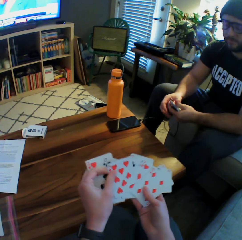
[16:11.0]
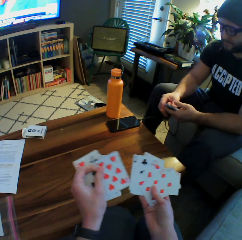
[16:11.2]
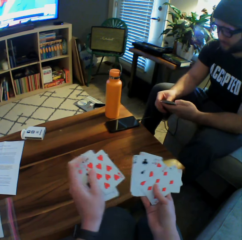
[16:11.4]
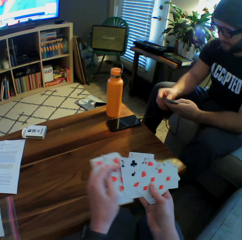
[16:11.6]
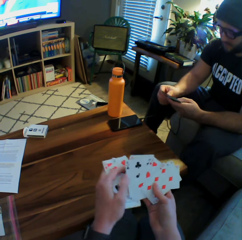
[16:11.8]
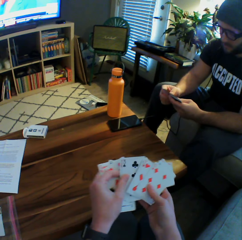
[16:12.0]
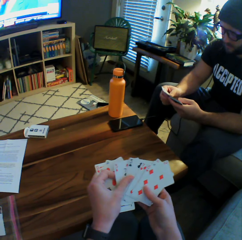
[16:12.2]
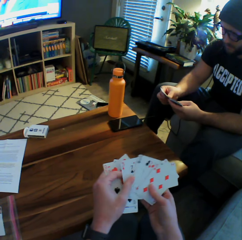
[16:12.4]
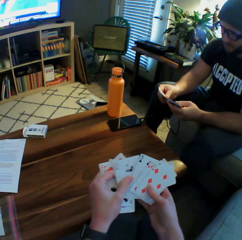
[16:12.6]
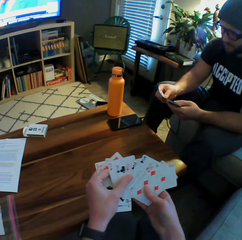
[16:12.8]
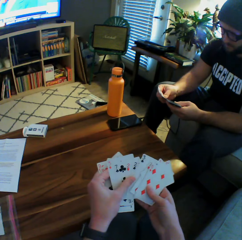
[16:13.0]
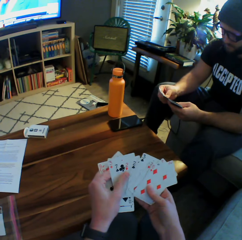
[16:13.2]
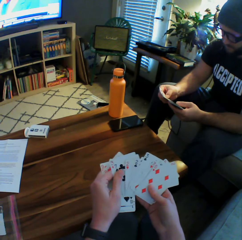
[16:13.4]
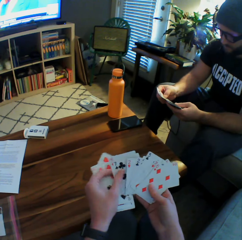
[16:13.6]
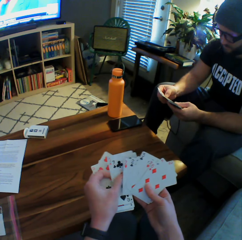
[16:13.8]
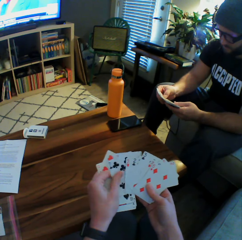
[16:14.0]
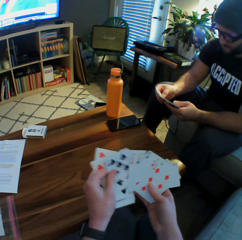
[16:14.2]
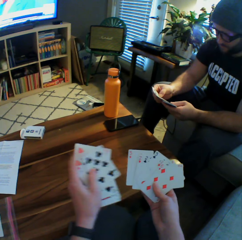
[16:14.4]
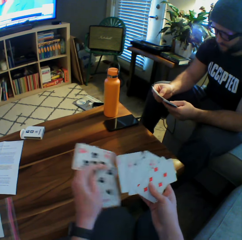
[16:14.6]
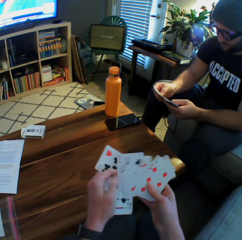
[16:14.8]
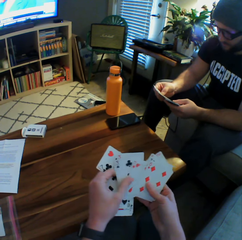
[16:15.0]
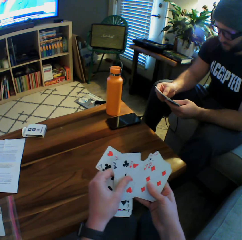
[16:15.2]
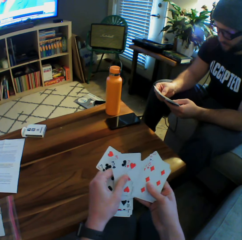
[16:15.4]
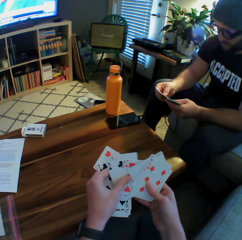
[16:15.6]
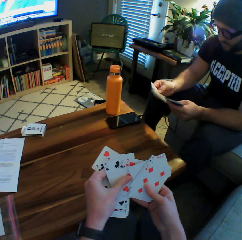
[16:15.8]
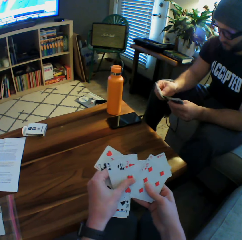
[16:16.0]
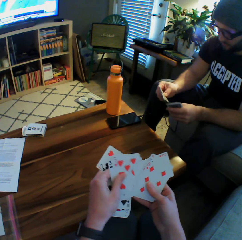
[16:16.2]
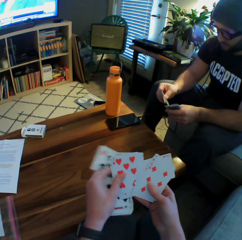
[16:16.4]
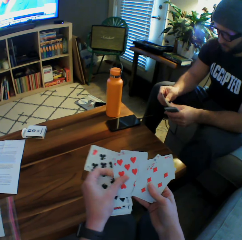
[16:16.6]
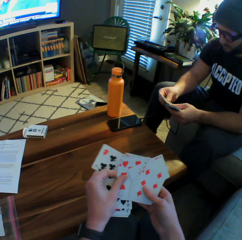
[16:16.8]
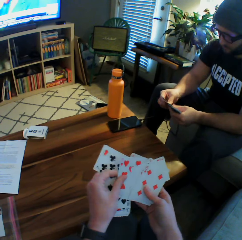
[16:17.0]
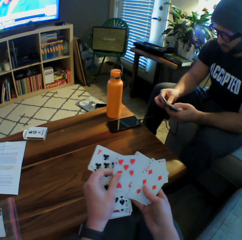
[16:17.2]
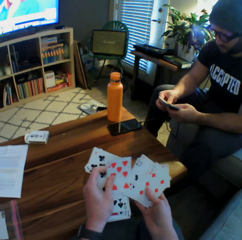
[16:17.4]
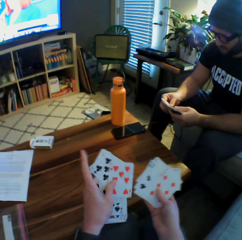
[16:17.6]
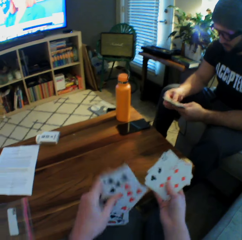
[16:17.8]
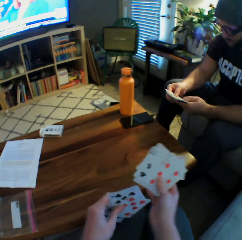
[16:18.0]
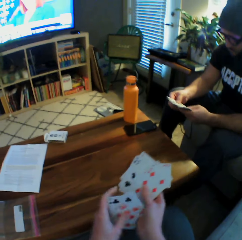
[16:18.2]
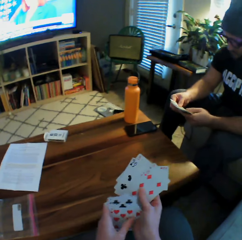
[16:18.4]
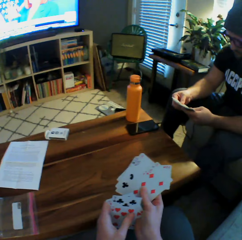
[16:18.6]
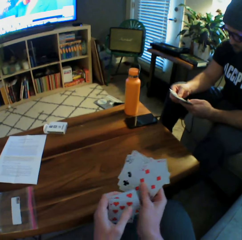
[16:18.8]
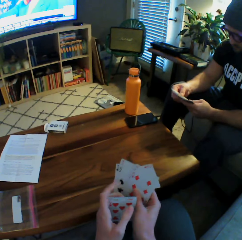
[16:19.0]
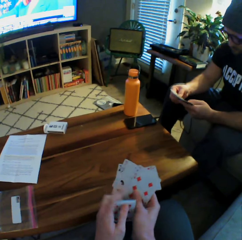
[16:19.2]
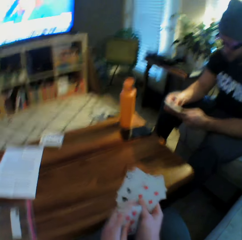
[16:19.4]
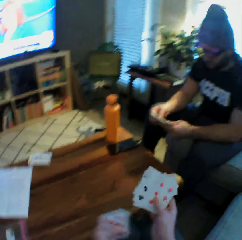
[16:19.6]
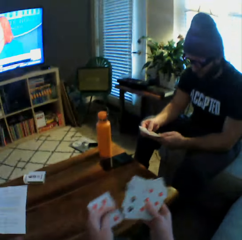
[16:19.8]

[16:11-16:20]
The man arranges the cards in his hands and counts the playing cards.

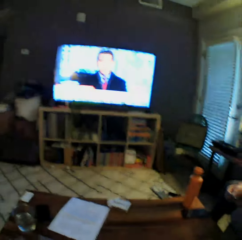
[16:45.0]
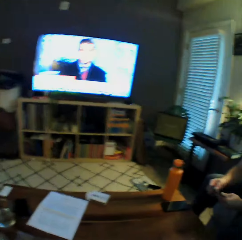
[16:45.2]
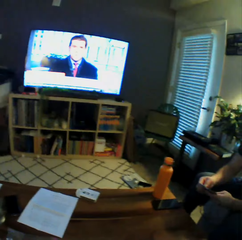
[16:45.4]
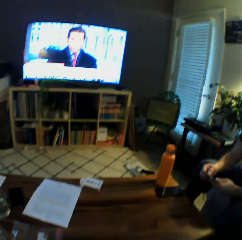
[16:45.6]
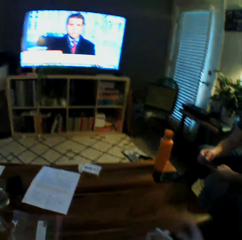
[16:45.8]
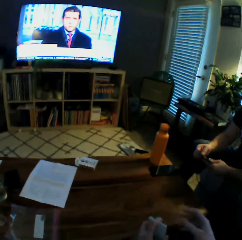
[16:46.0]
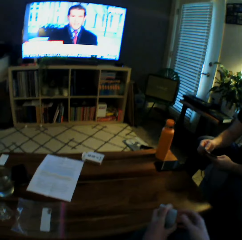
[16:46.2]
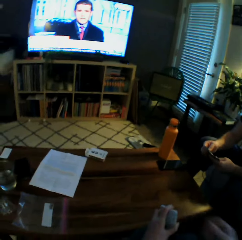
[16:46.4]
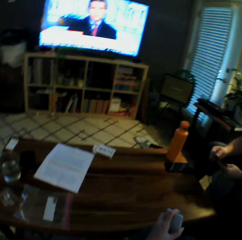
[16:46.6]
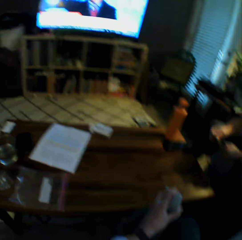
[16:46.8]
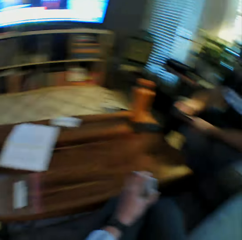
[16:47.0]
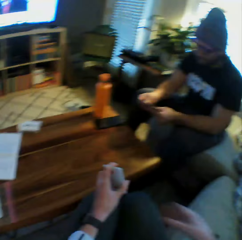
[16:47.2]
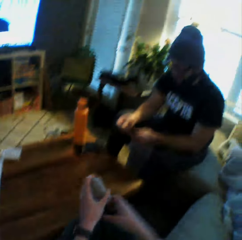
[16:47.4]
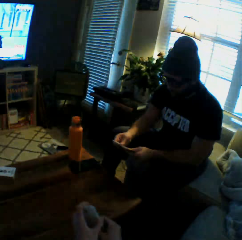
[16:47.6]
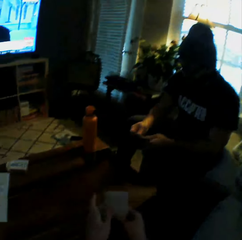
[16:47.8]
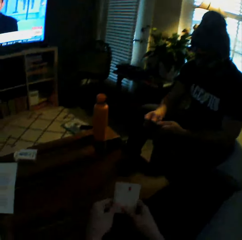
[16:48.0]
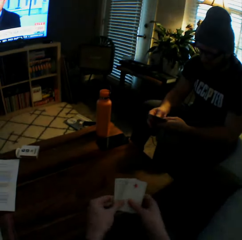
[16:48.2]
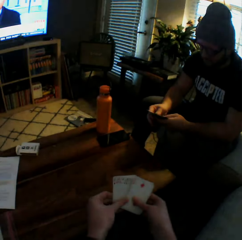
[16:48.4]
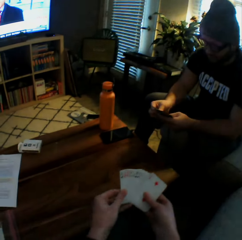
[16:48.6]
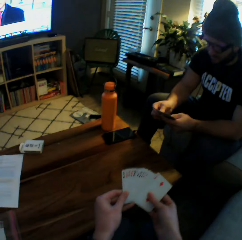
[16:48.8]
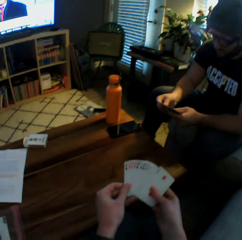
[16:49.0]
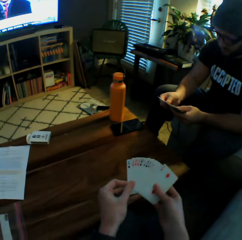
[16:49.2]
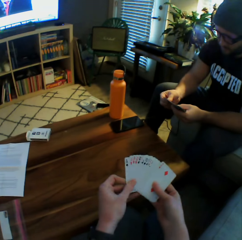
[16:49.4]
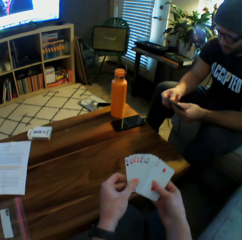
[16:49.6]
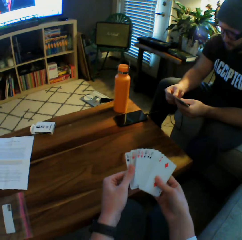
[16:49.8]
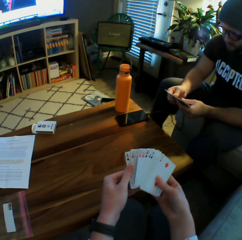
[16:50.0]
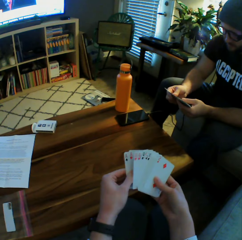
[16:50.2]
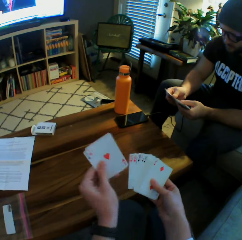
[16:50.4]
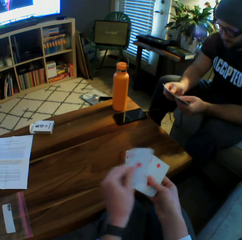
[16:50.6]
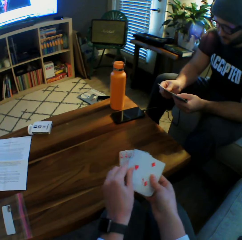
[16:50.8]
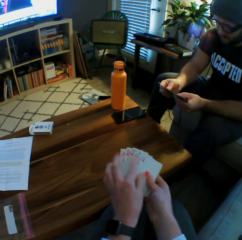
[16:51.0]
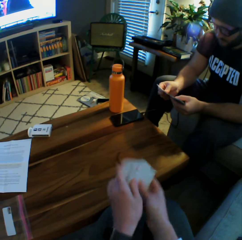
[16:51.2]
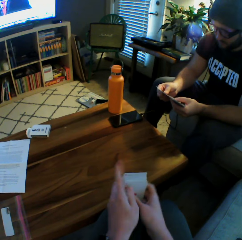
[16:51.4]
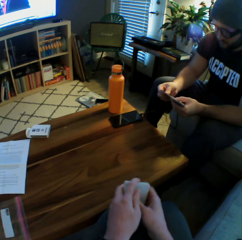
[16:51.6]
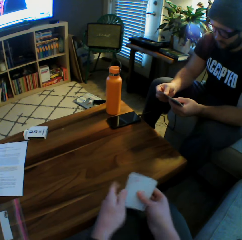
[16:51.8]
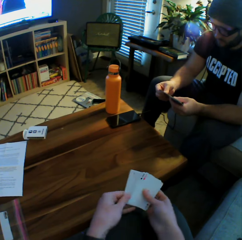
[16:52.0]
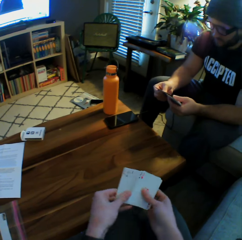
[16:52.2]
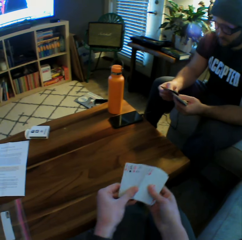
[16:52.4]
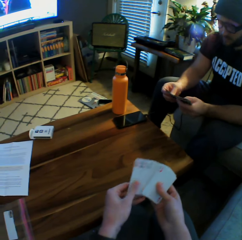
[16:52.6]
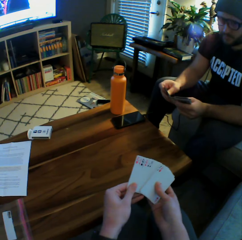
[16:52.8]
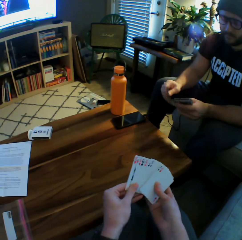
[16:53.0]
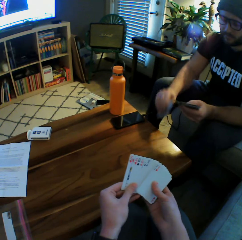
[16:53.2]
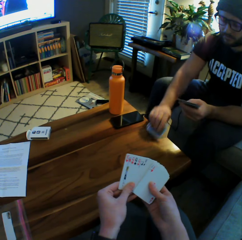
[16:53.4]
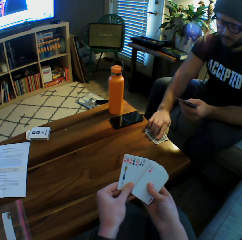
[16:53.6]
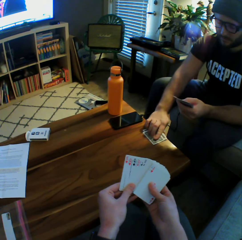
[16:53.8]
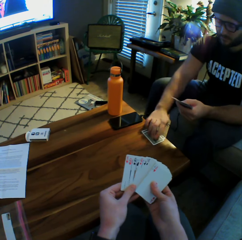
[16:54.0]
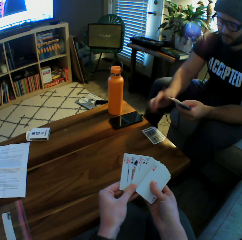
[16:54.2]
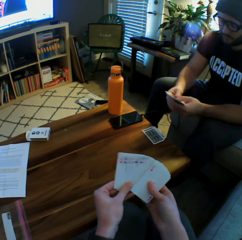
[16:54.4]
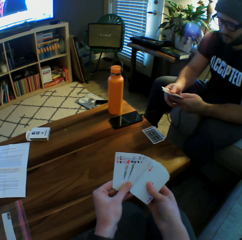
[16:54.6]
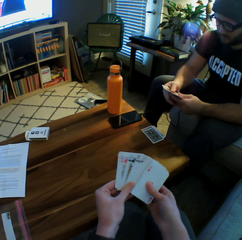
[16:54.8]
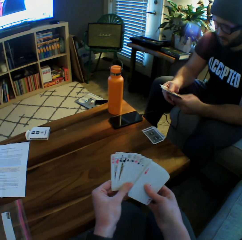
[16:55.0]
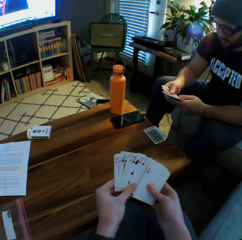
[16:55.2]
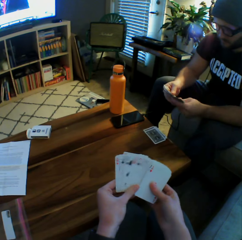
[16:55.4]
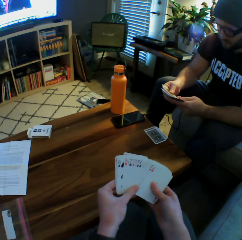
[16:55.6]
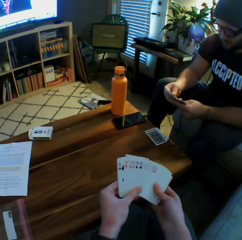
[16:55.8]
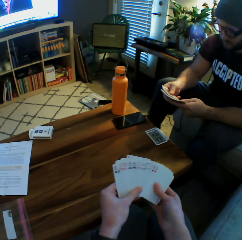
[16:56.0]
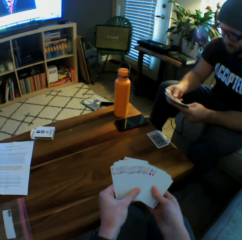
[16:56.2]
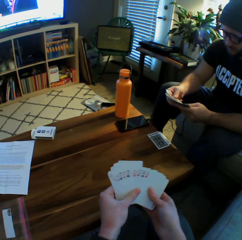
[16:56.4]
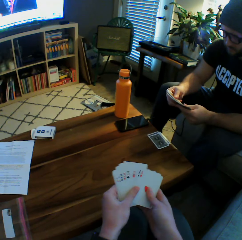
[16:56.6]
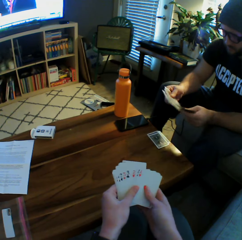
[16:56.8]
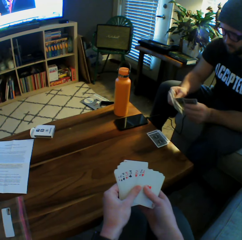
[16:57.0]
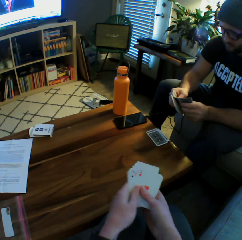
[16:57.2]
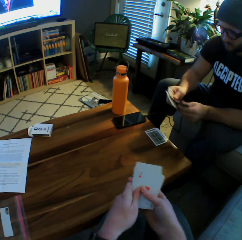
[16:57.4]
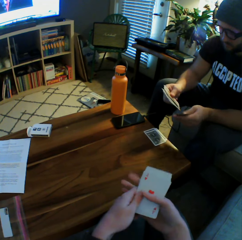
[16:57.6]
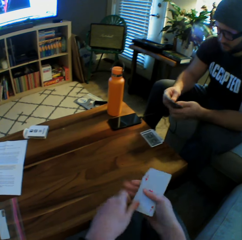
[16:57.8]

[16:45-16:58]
The camera wearer looks at the television. They interact with the man. They arrange the cards with both hands. The man drops some cards on the table with his right hand and arranges the cards with both hands.

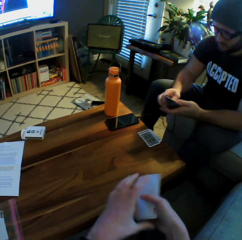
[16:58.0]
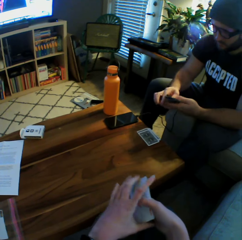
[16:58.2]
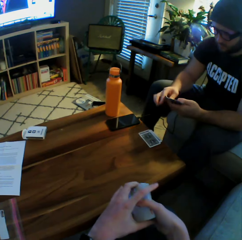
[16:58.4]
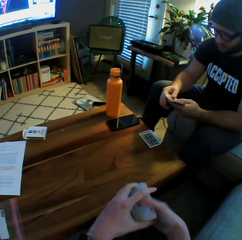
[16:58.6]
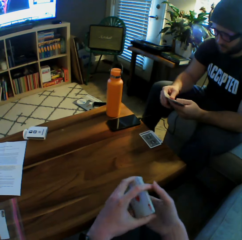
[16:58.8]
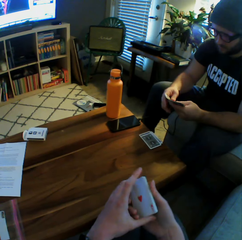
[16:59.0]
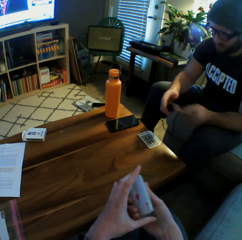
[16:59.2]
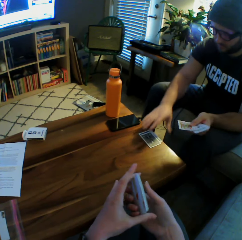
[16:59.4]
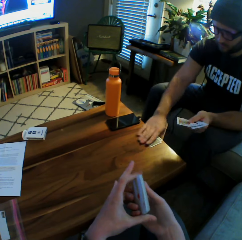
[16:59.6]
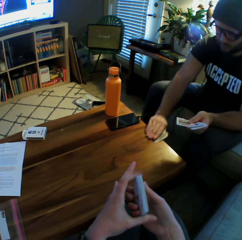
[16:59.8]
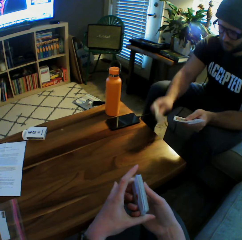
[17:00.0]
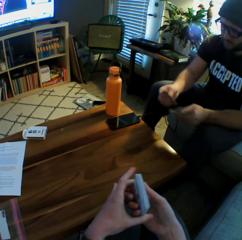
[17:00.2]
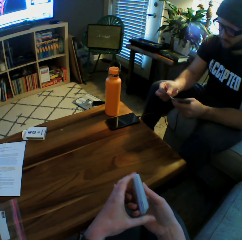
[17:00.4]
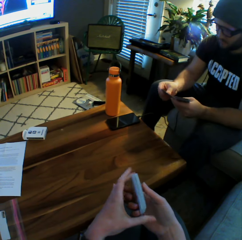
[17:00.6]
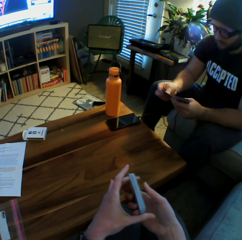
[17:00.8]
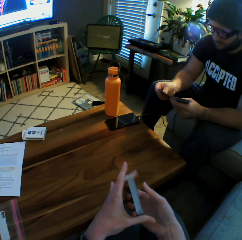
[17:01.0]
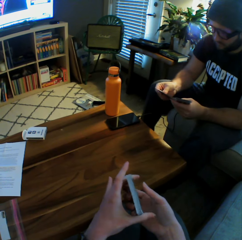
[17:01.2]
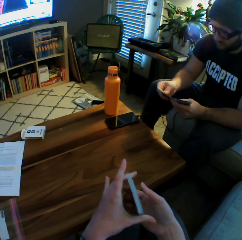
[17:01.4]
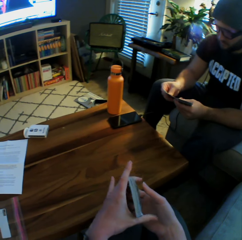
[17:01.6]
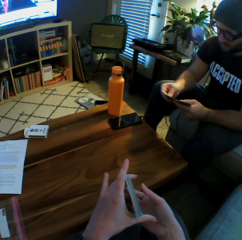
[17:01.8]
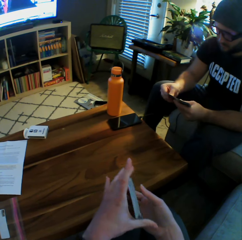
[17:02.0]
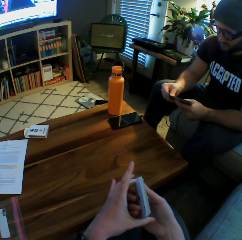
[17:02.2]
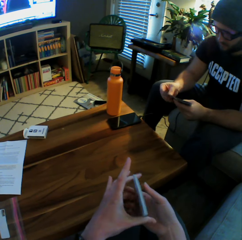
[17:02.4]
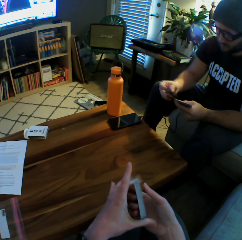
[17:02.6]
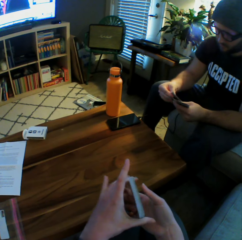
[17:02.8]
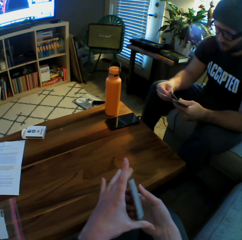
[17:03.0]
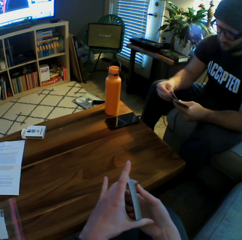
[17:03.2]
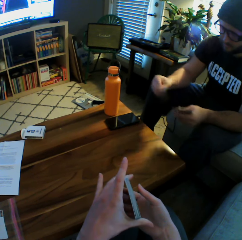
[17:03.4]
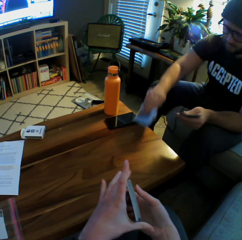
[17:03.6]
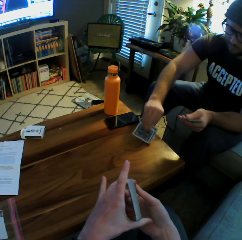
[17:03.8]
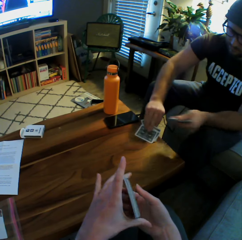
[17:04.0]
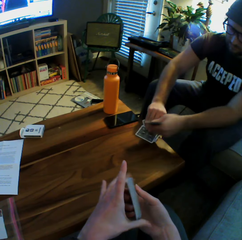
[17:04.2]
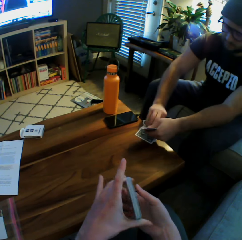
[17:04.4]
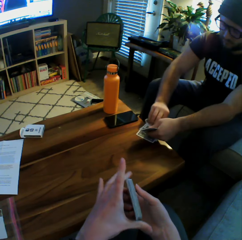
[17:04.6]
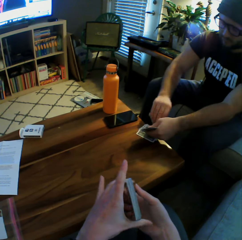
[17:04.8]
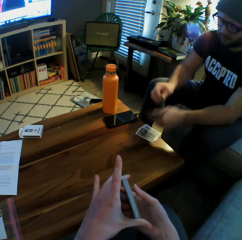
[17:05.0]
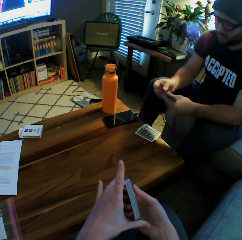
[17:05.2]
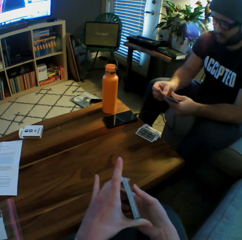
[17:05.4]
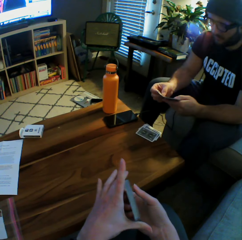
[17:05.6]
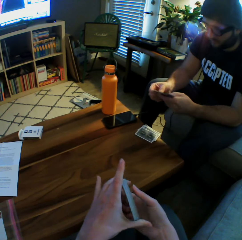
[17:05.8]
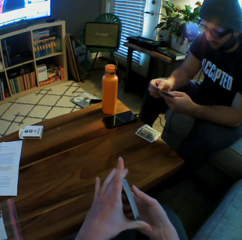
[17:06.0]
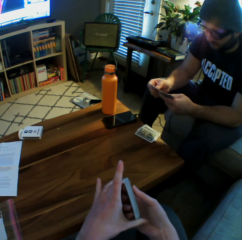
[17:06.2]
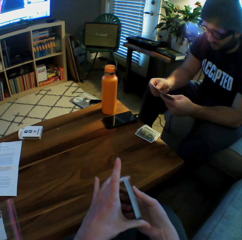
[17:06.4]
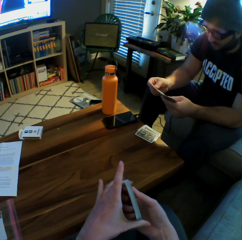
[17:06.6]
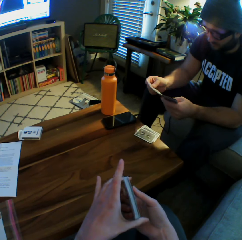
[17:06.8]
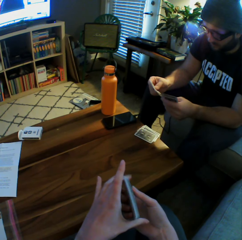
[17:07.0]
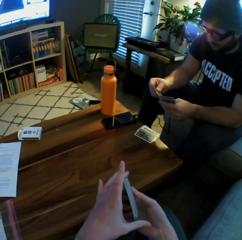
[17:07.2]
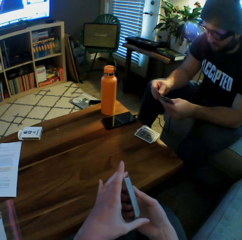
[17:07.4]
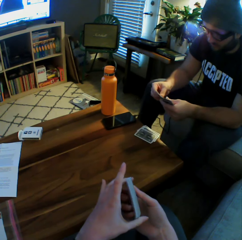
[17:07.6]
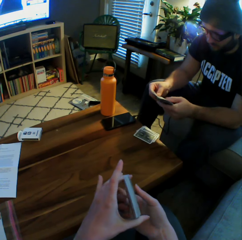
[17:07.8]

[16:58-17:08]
The man picks up the cards from the table with his right hand and counts the playing cards. The camera wearer holds the cards with both hands. The man drops some cards on the table with his right hand, picks up a card from the table with his right hand, and arranges the cards with both hands.
